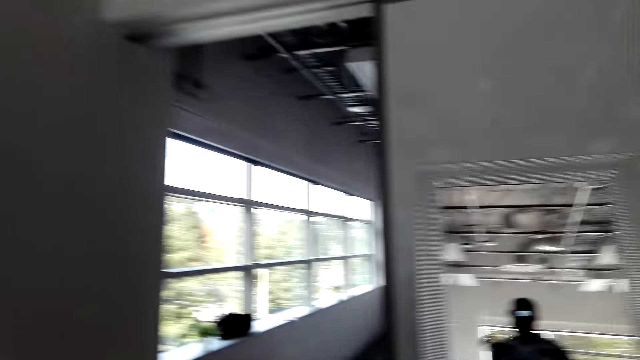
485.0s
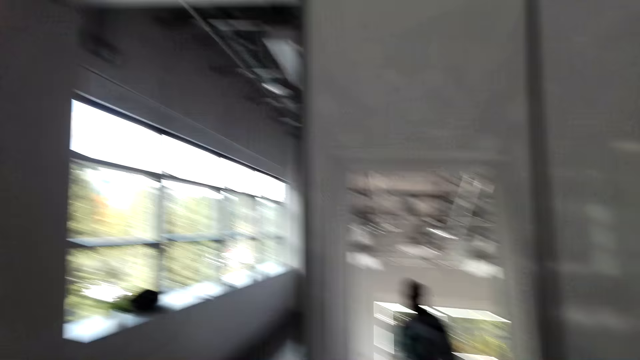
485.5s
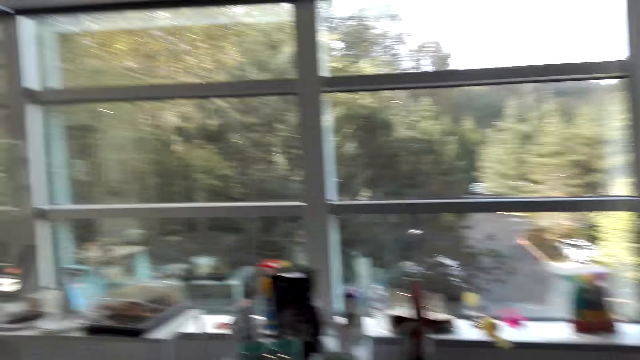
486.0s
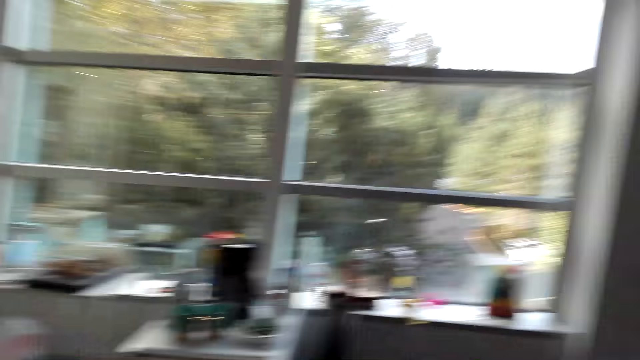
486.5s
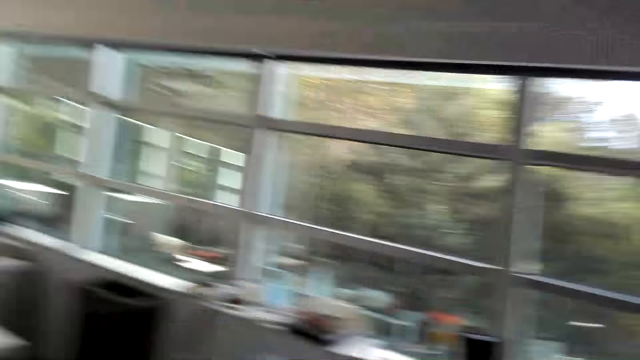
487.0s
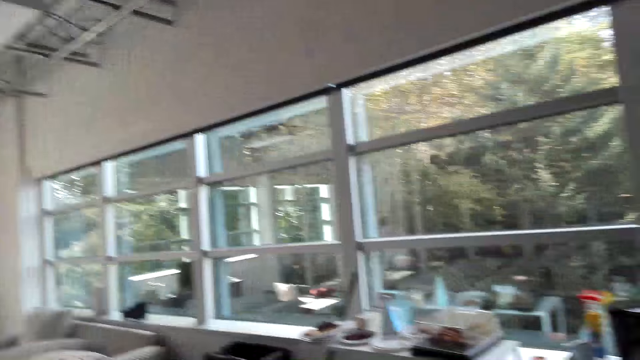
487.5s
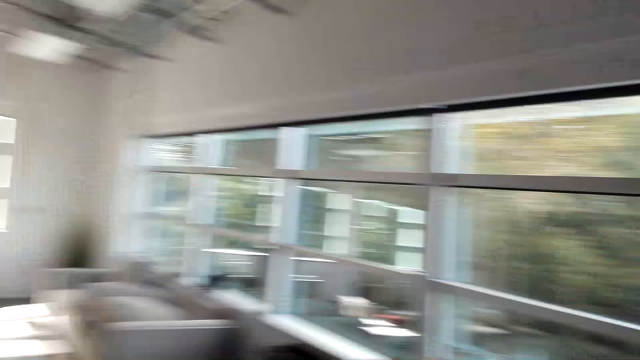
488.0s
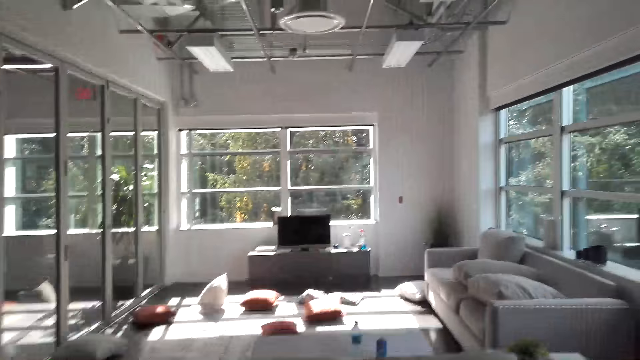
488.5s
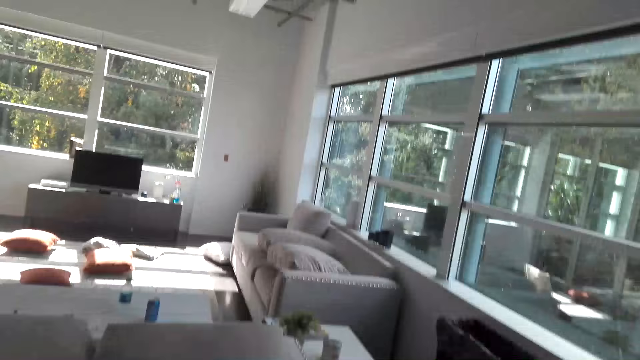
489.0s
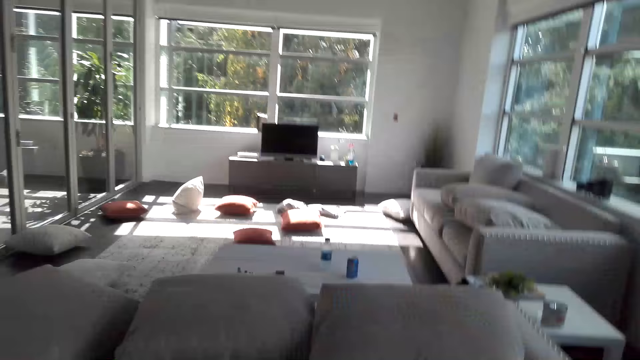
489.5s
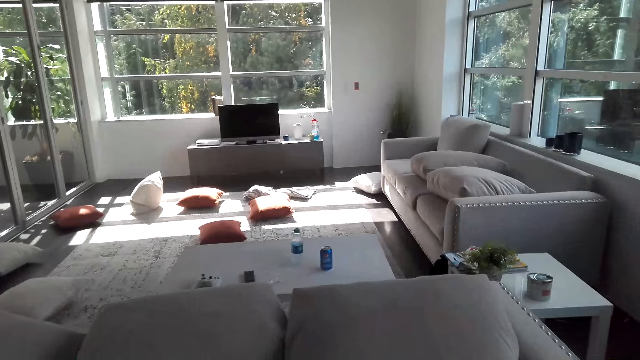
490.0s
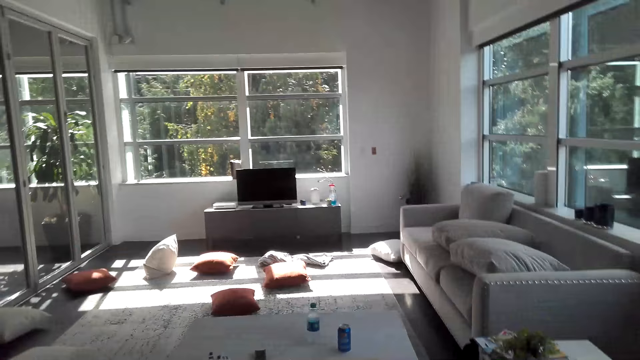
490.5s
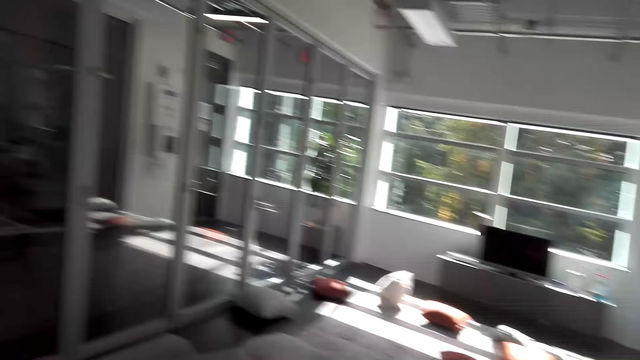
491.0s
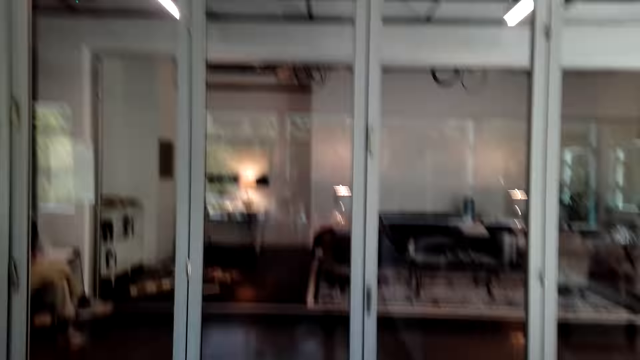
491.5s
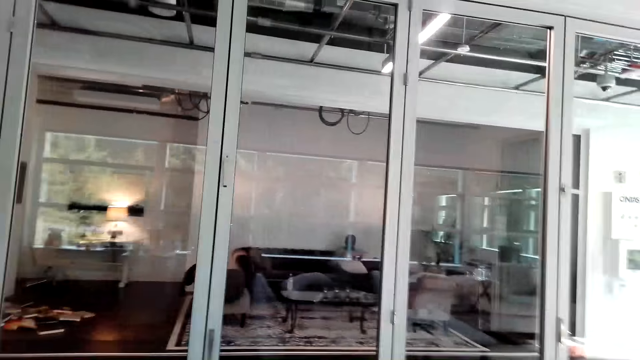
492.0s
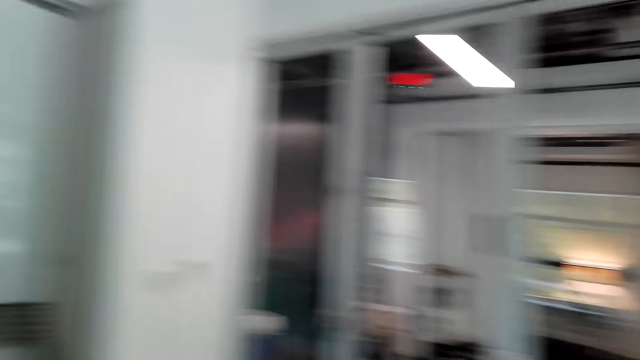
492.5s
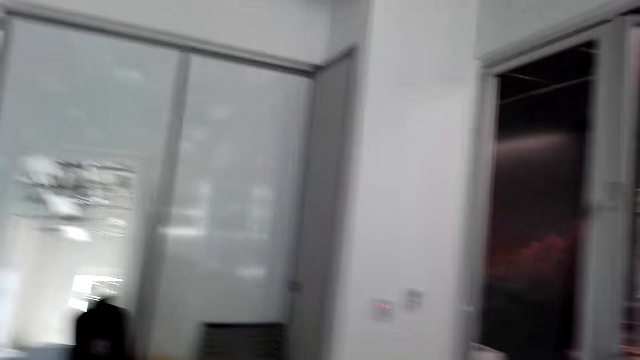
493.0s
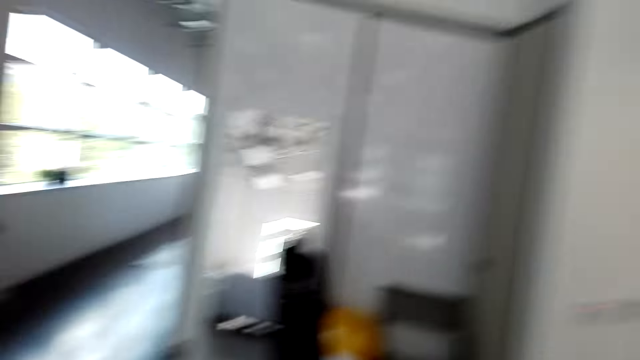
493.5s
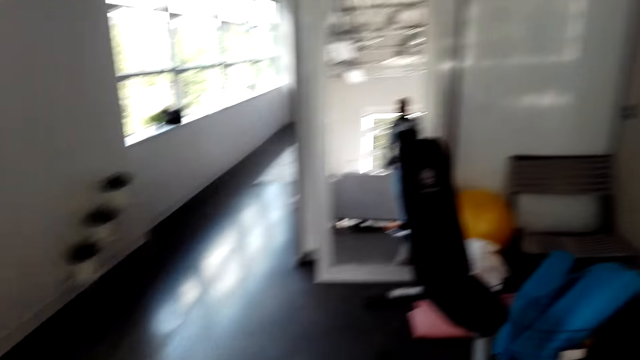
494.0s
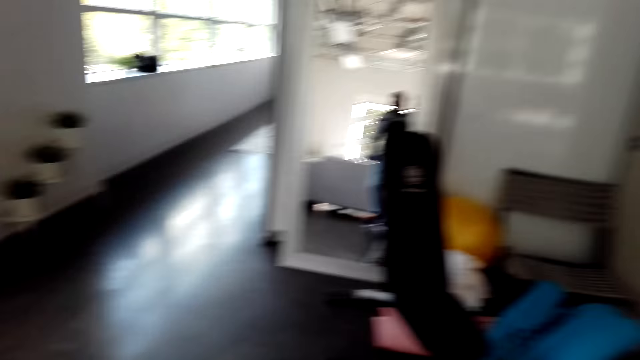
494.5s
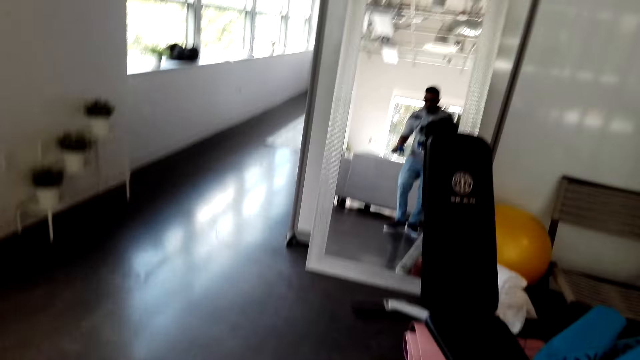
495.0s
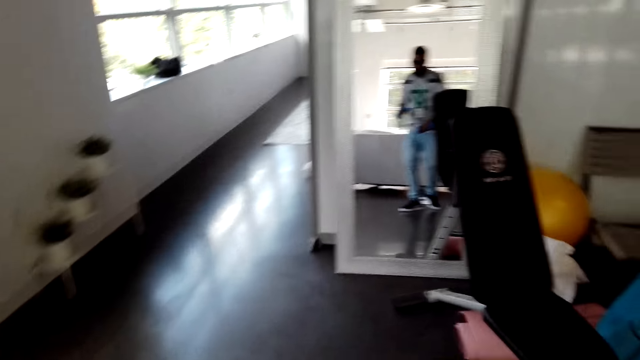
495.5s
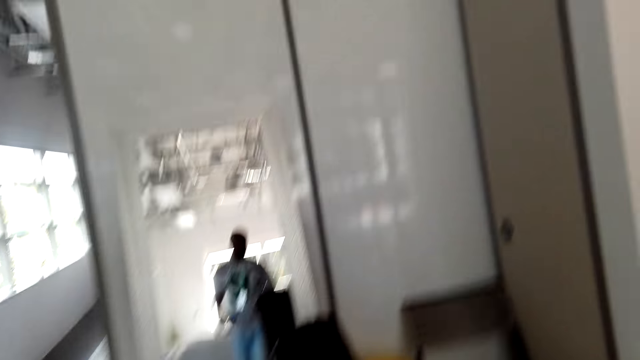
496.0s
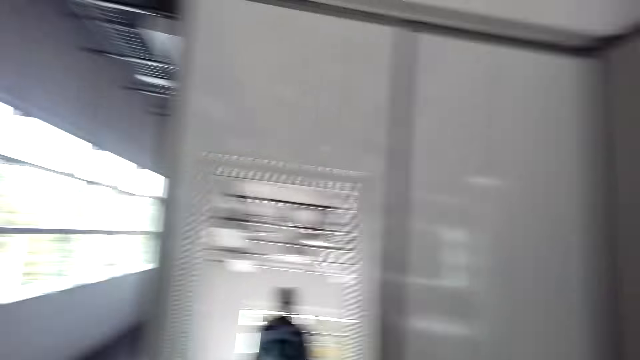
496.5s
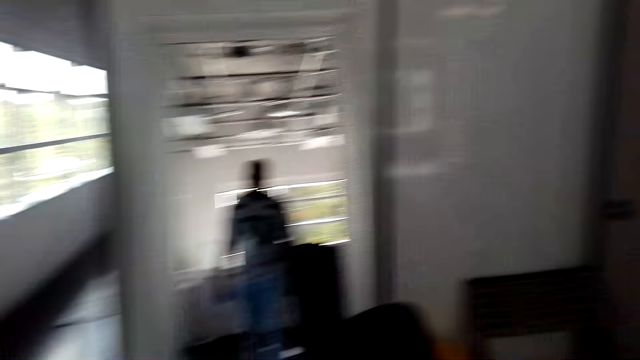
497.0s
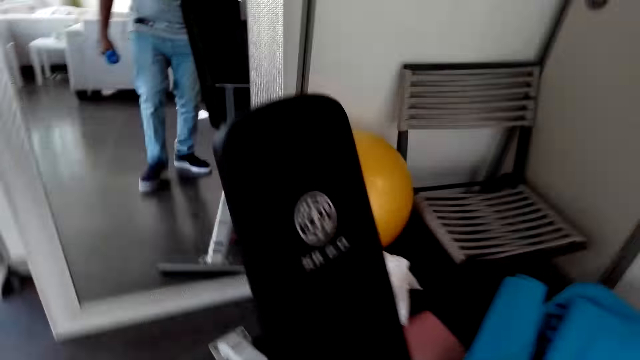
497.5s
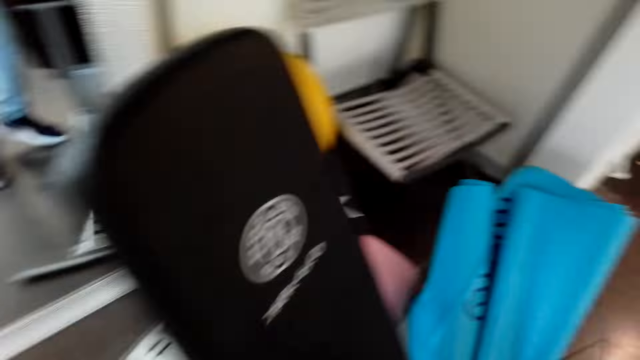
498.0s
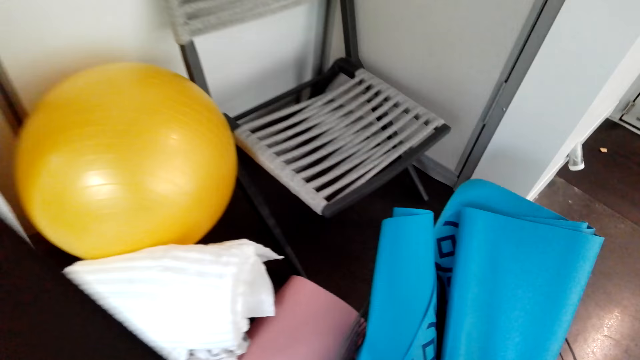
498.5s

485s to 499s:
The camera wearer looks around in the house. They work out with a dance.

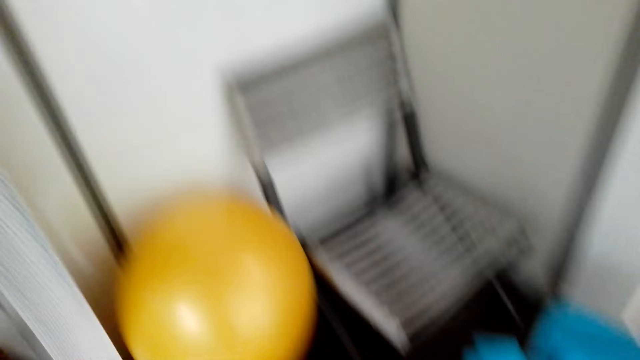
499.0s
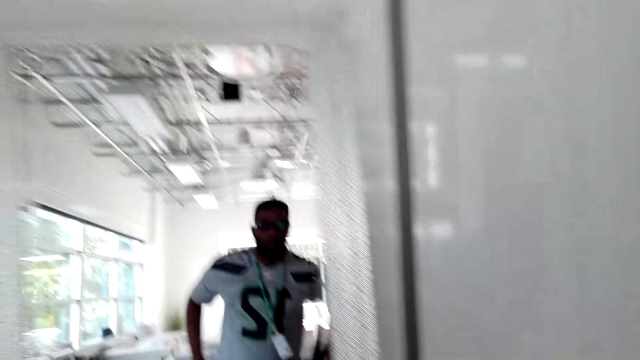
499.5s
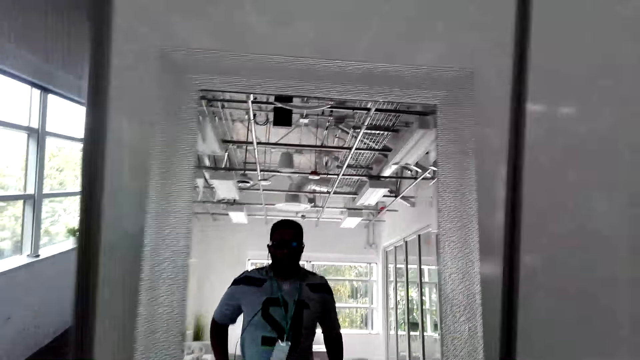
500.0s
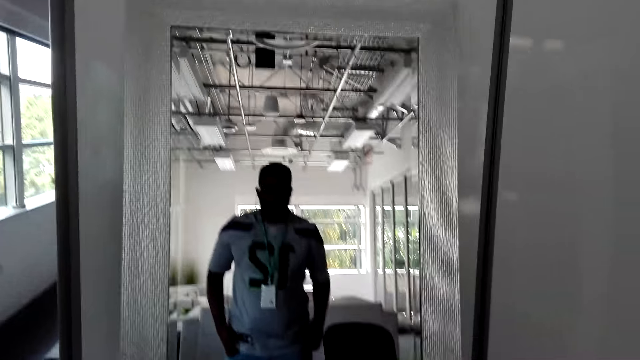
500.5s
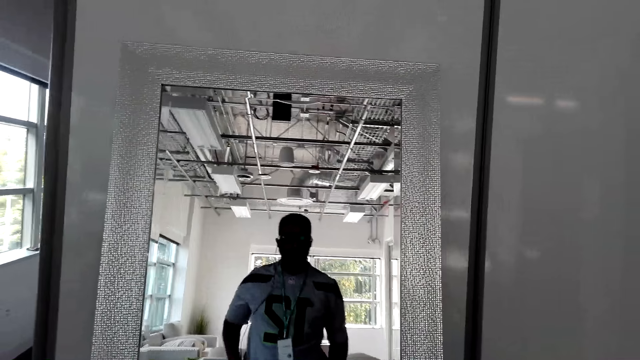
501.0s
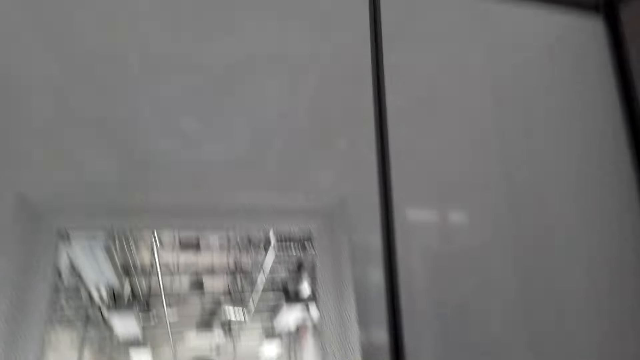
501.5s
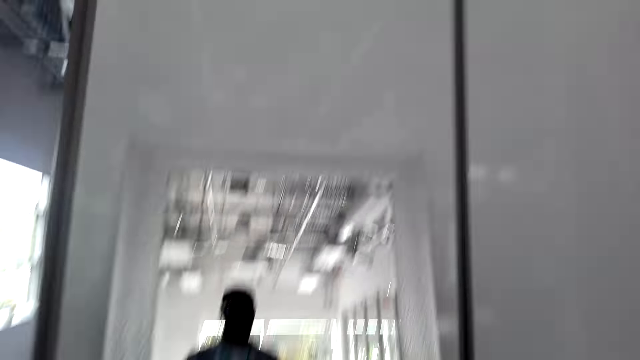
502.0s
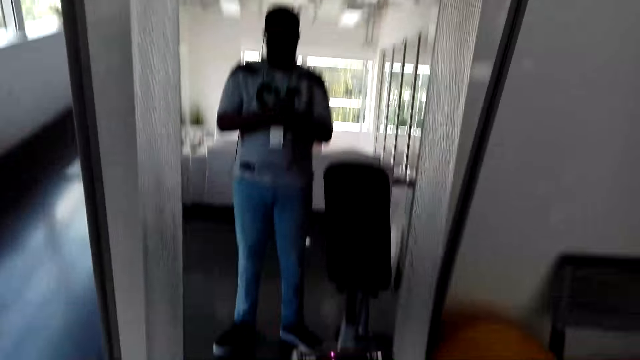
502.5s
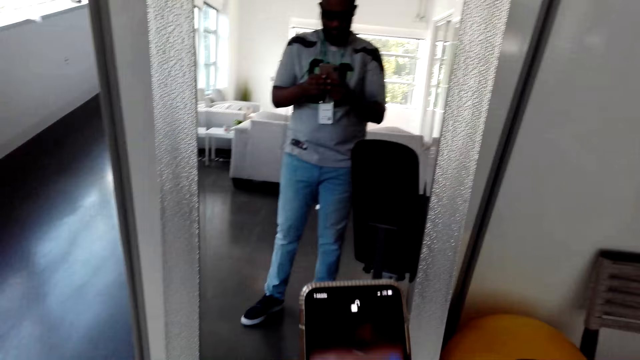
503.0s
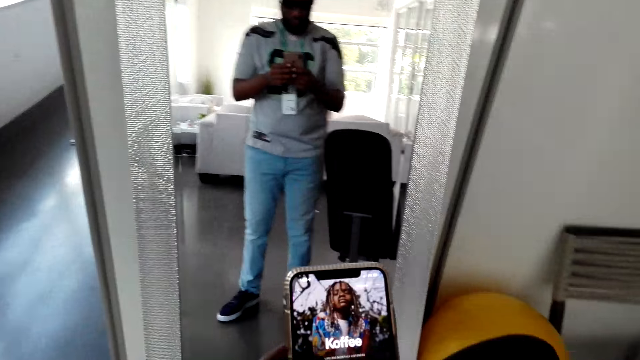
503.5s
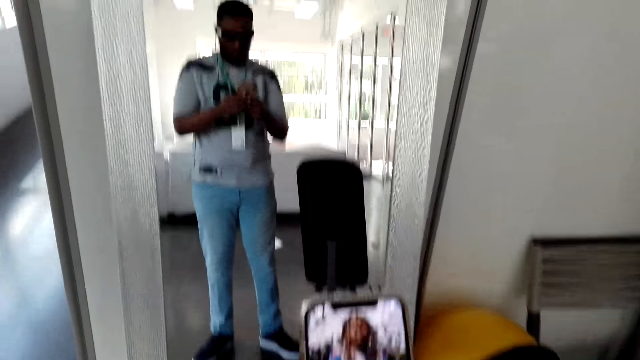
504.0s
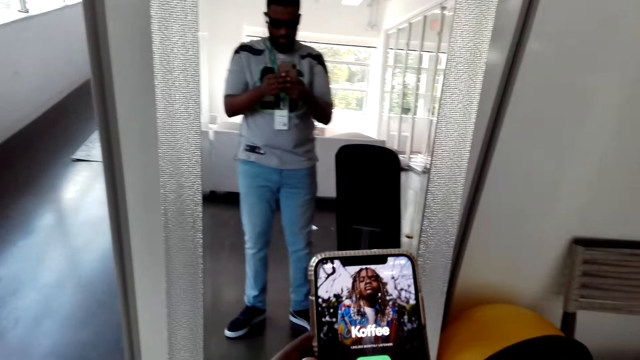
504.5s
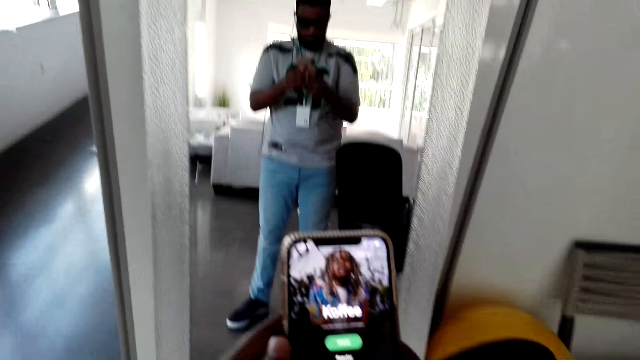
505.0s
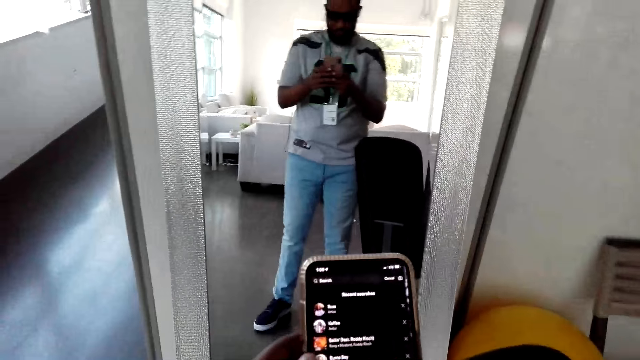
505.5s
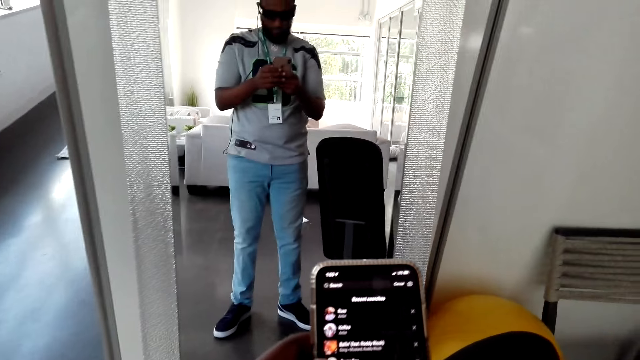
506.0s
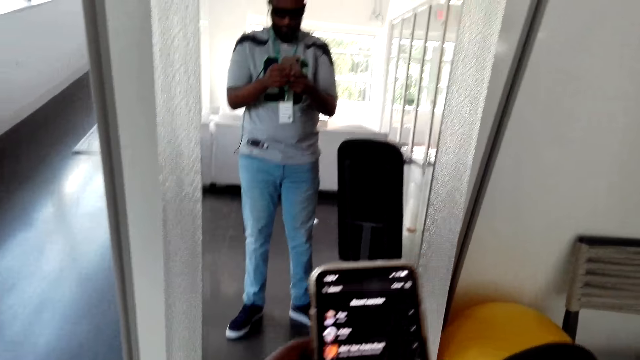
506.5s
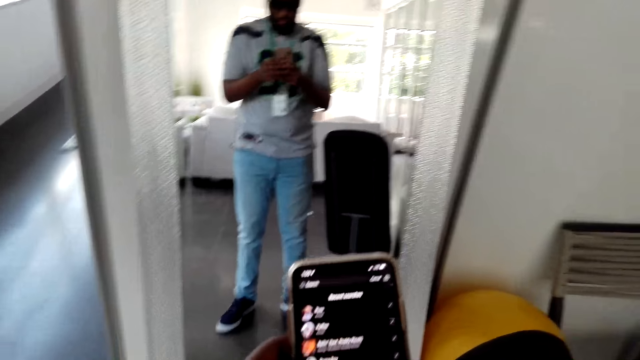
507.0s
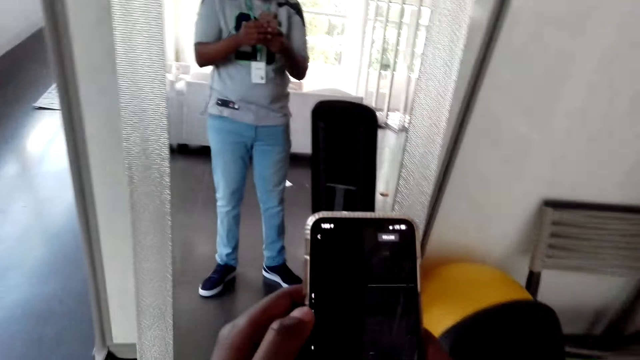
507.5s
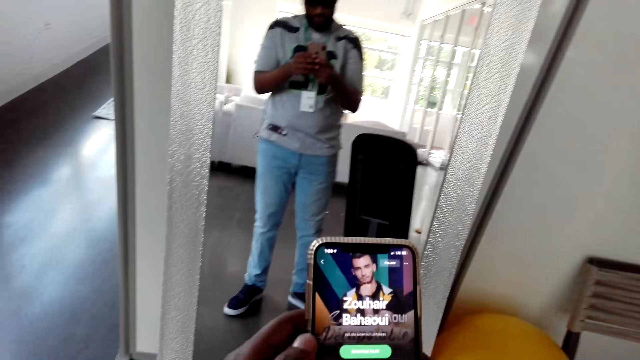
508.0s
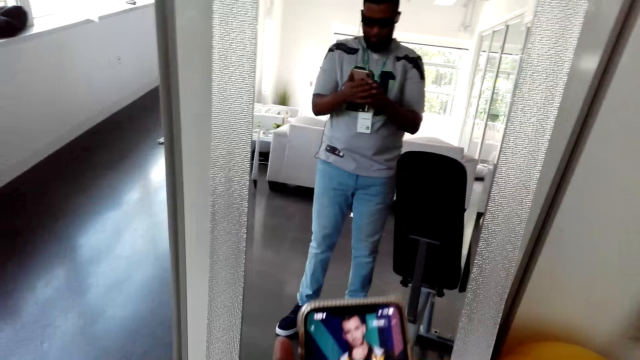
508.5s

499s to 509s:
The camera wearer stands in front of the mirror. He uses his phone.
